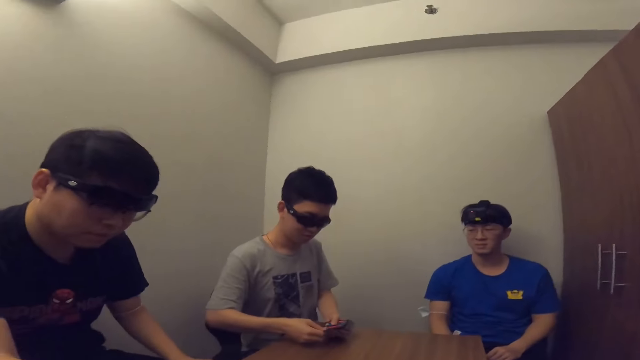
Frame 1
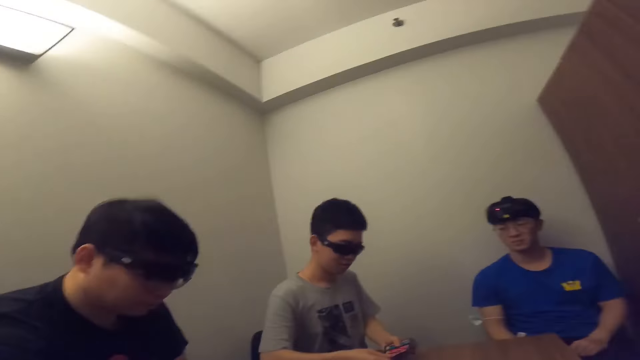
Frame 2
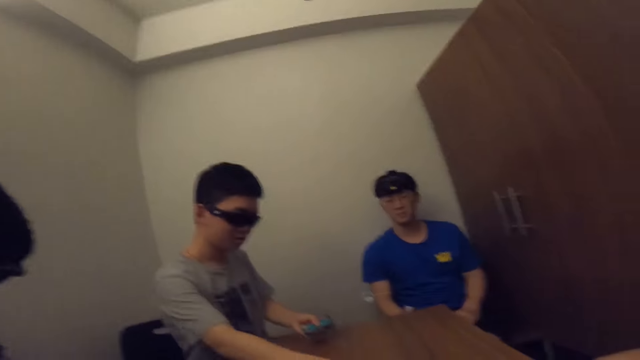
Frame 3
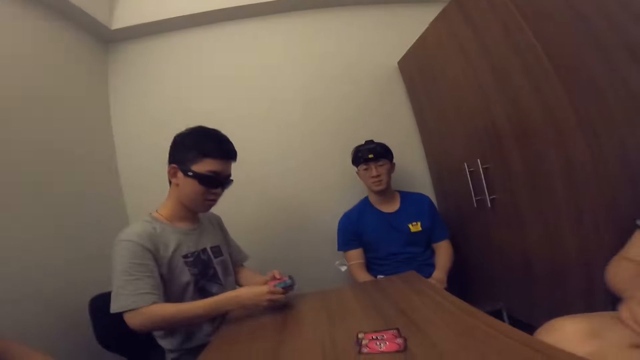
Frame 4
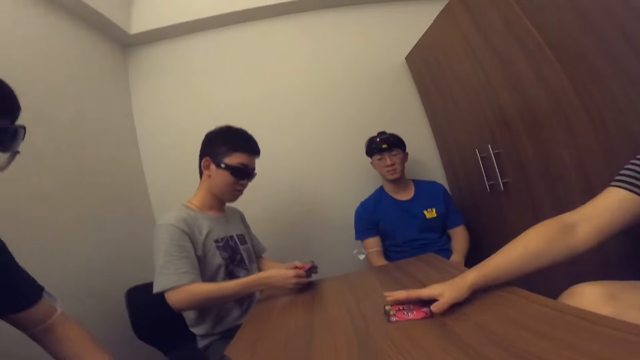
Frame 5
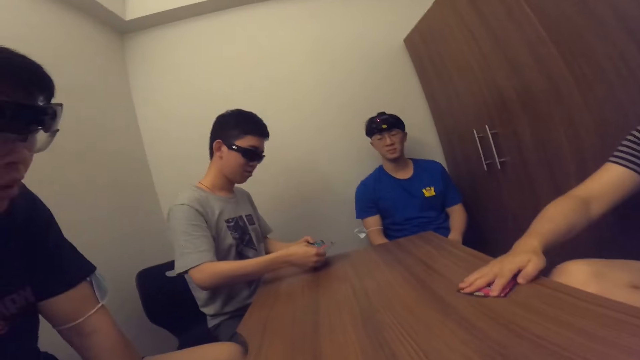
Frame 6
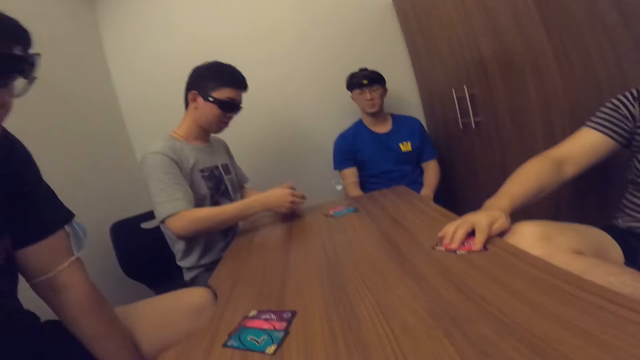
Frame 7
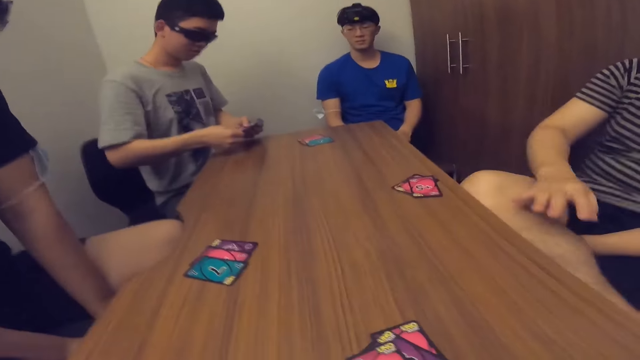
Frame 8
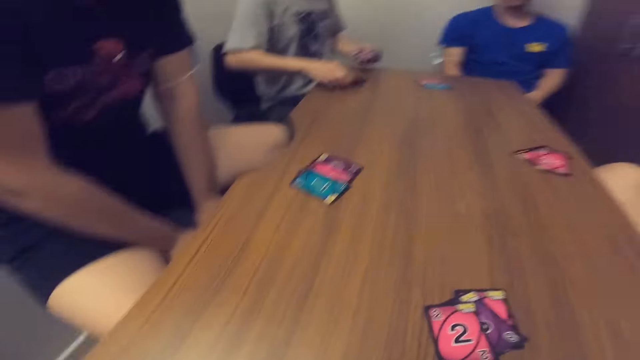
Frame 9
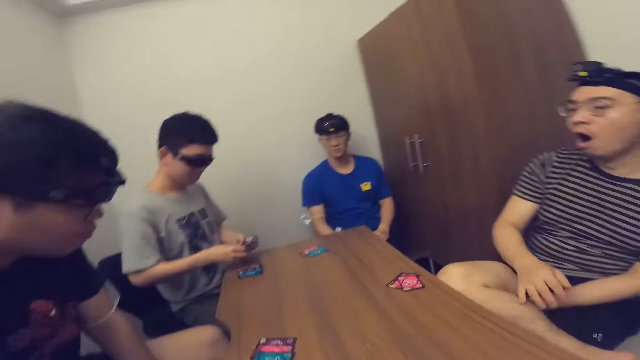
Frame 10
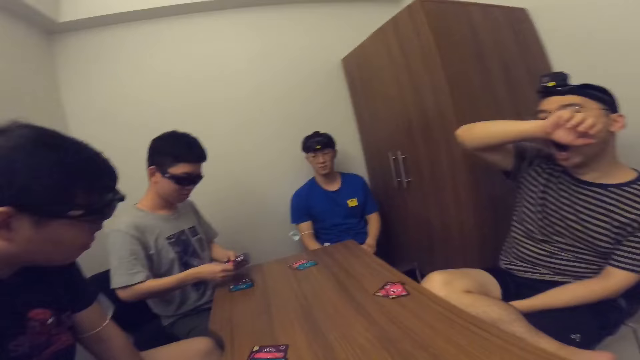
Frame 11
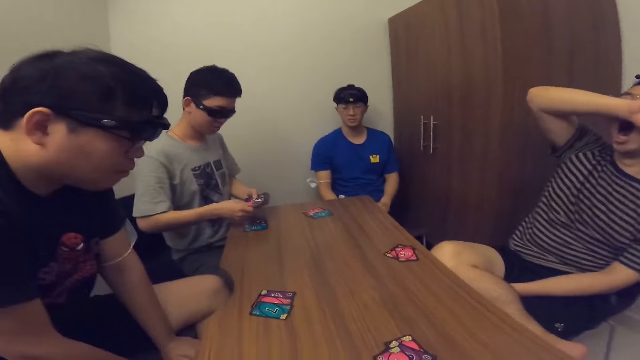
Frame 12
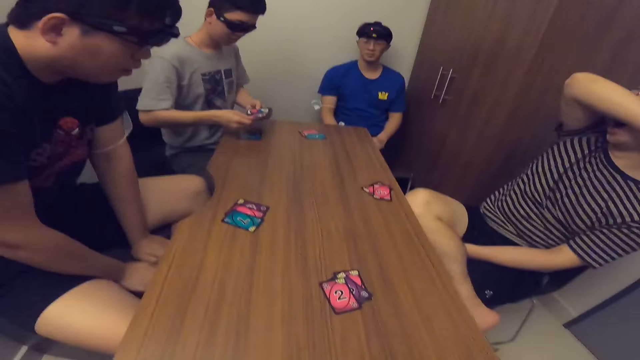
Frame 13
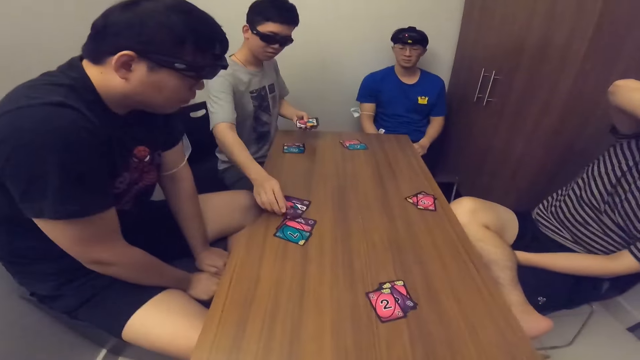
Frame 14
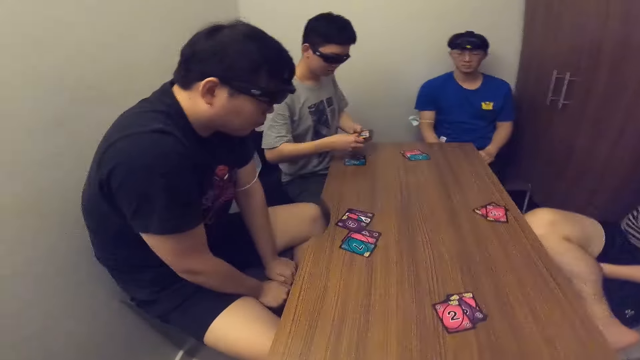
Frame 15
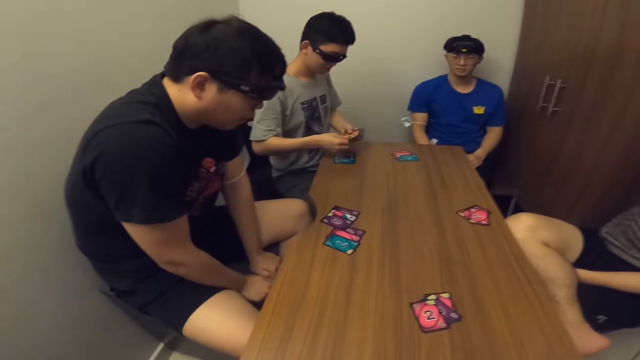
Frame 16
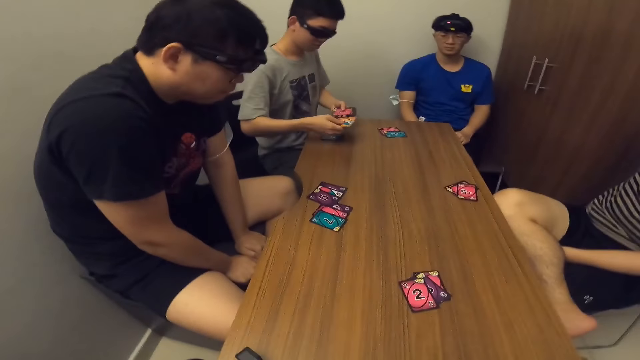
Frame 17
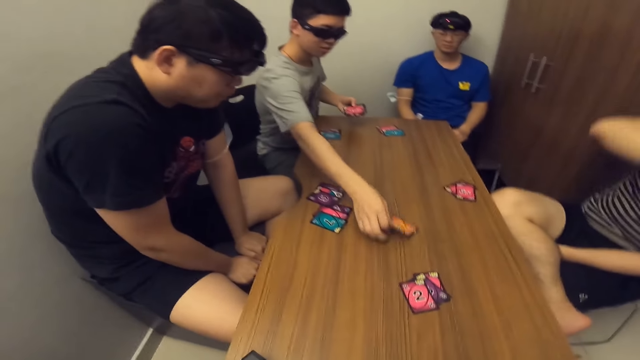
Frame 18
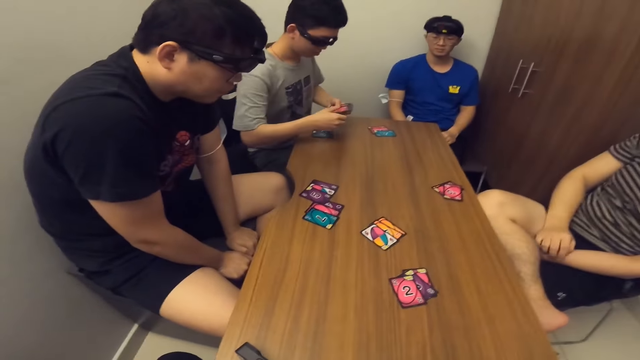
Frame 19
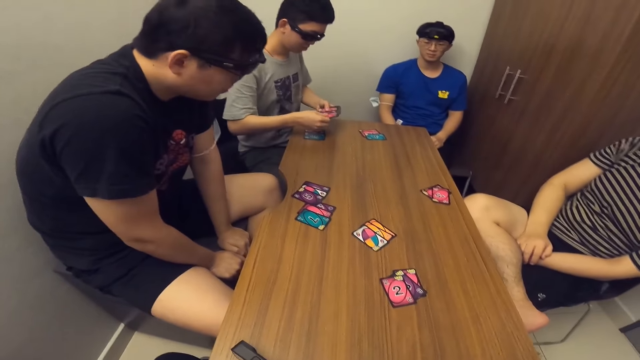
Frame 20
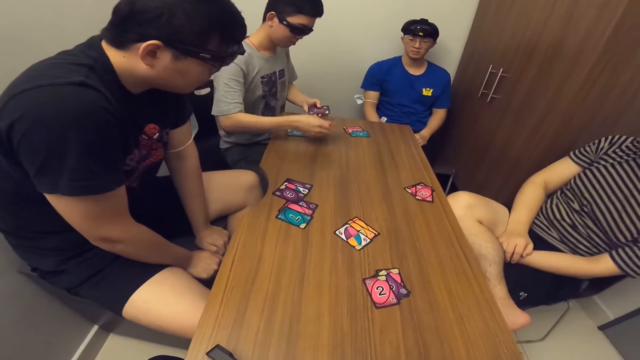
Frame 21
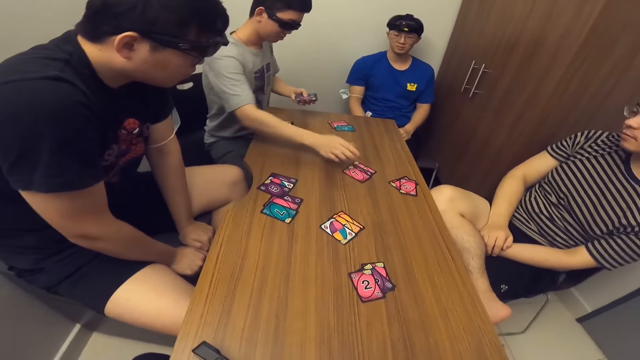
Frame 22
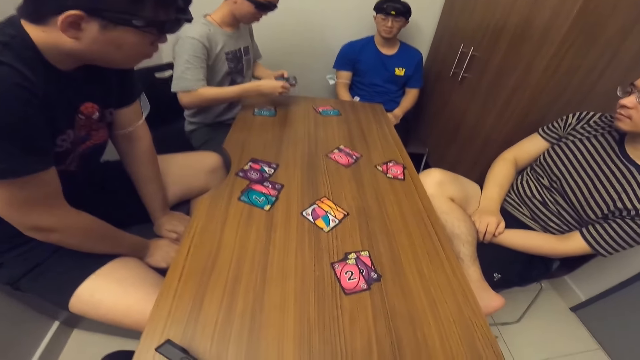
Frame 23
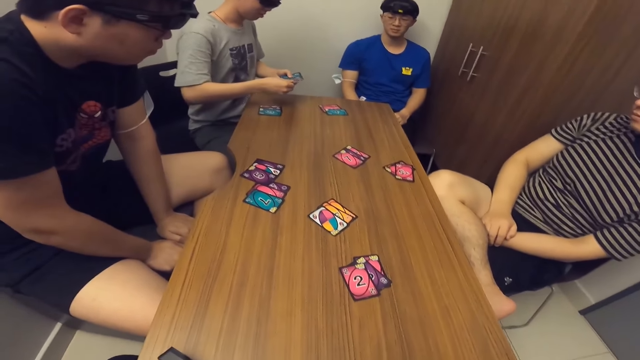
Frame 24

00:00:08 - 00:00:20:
A man passes cards to the camera wearer. The man touches some cards with his right hand. The camera wearer looks around.

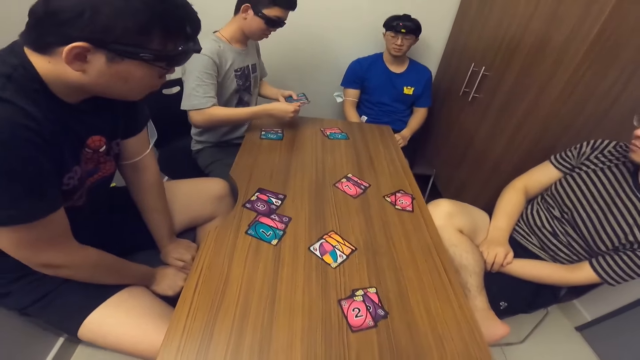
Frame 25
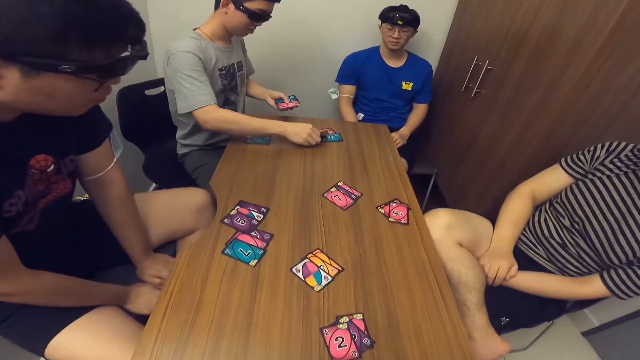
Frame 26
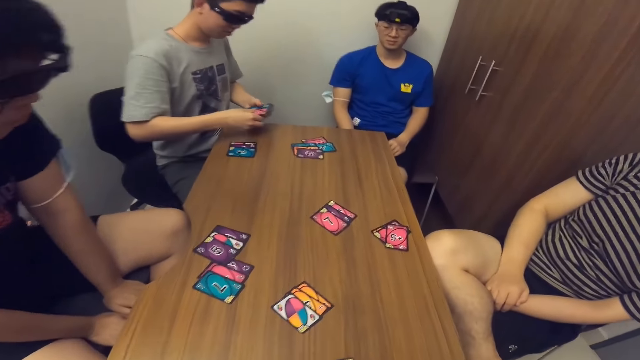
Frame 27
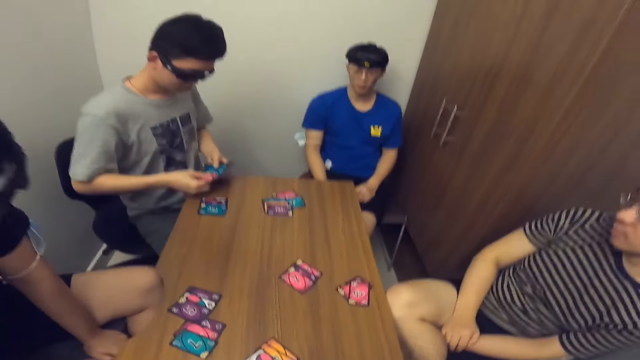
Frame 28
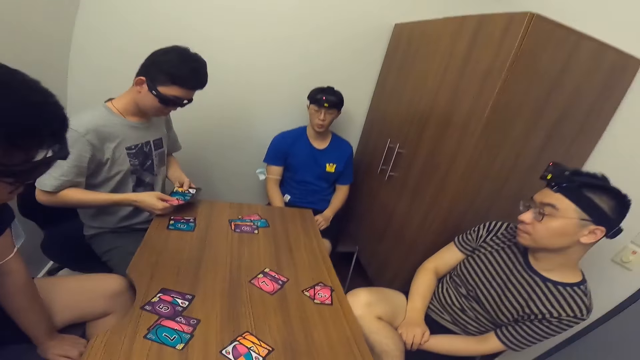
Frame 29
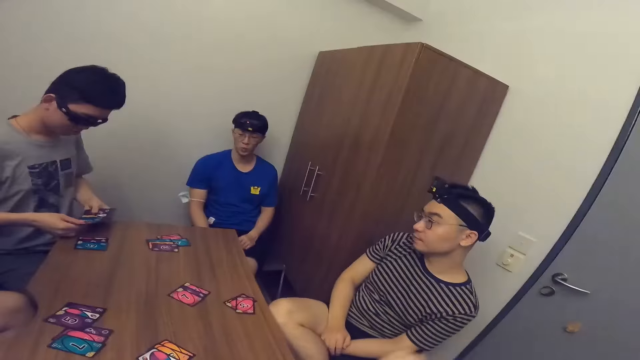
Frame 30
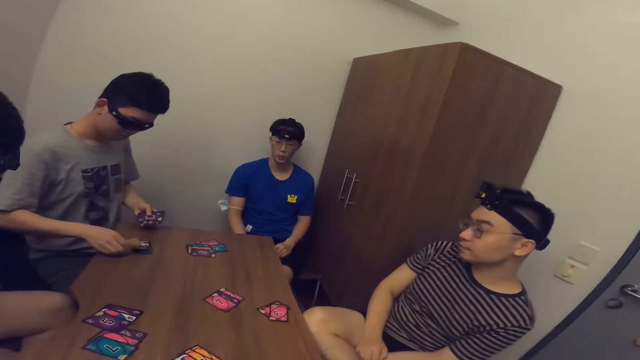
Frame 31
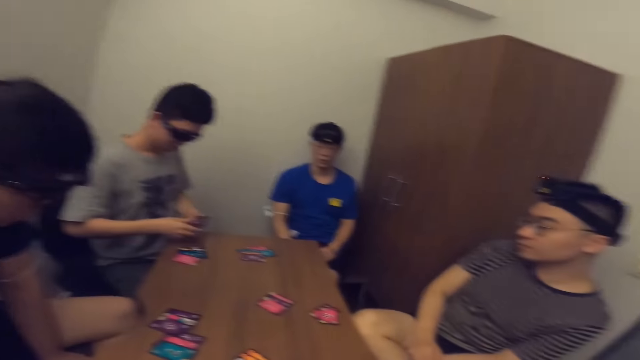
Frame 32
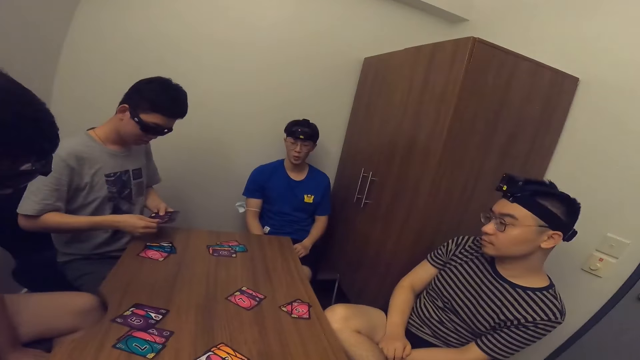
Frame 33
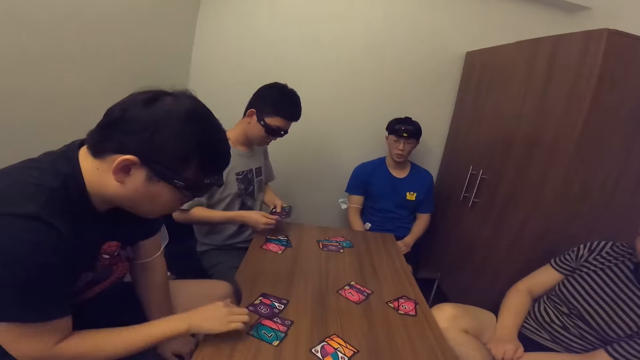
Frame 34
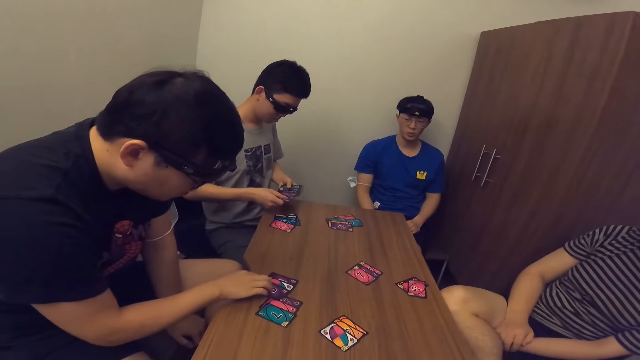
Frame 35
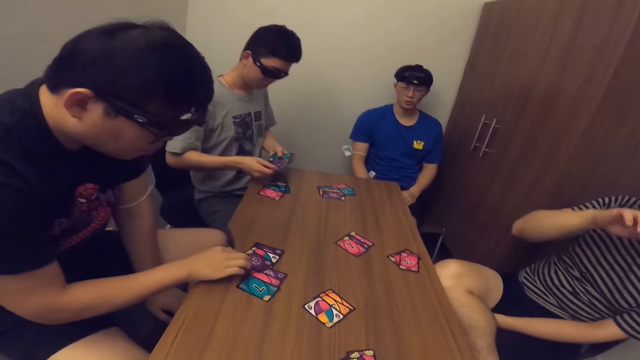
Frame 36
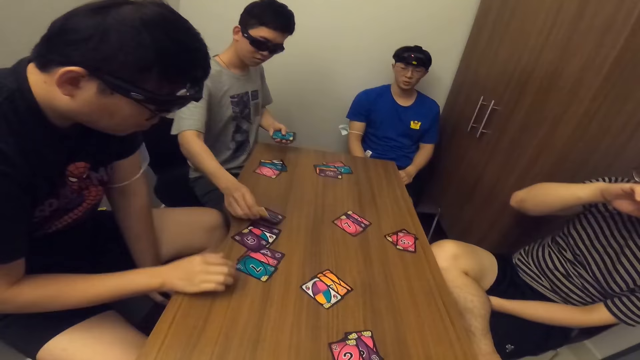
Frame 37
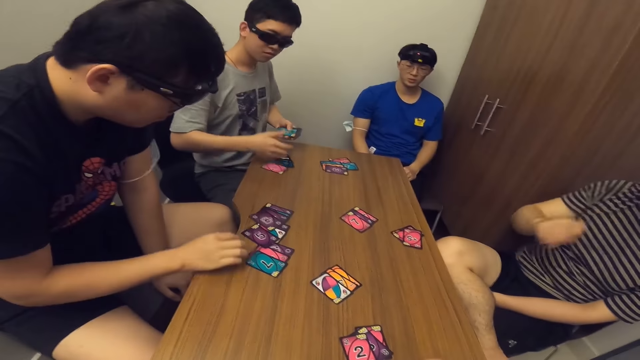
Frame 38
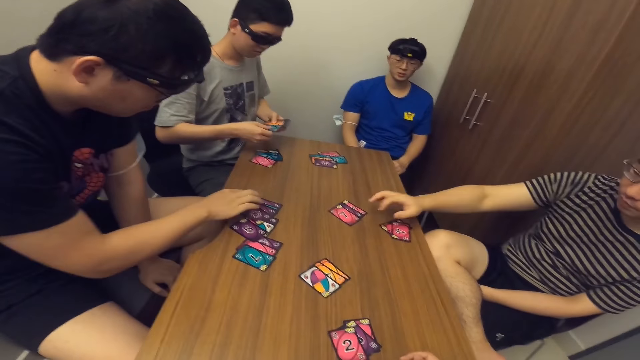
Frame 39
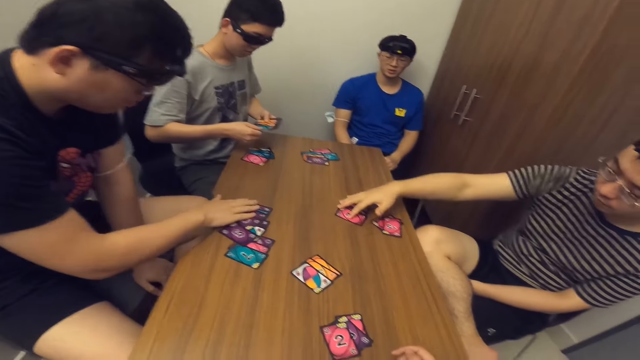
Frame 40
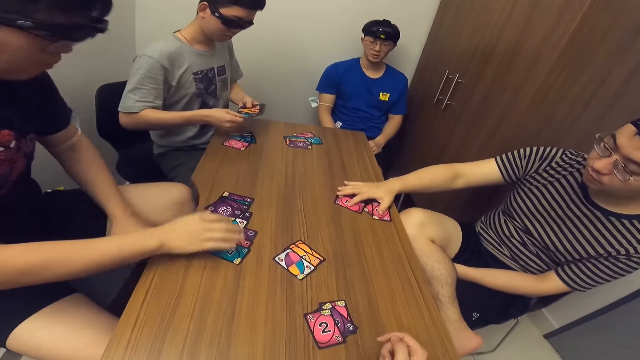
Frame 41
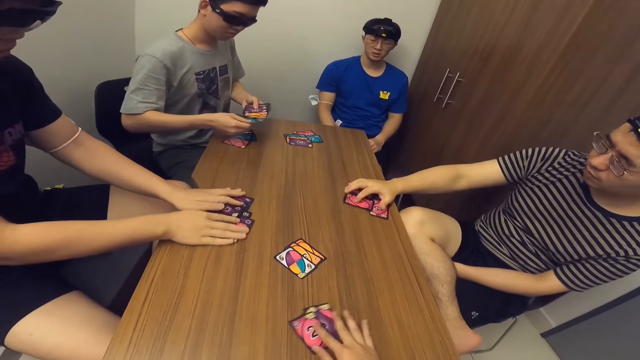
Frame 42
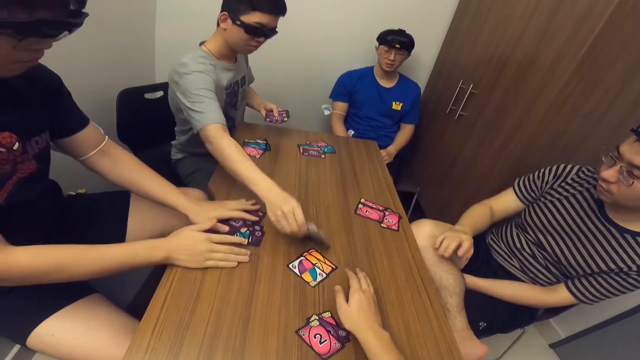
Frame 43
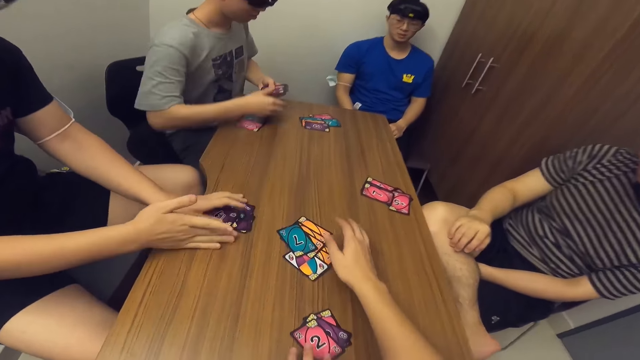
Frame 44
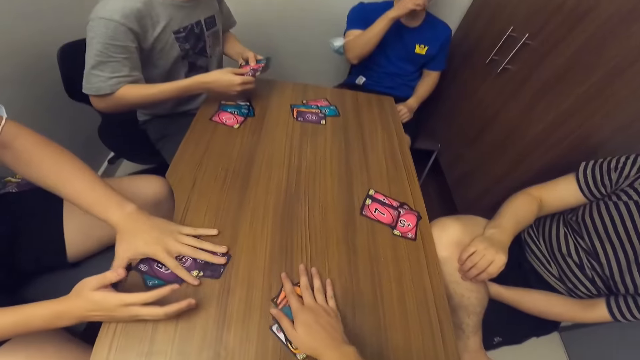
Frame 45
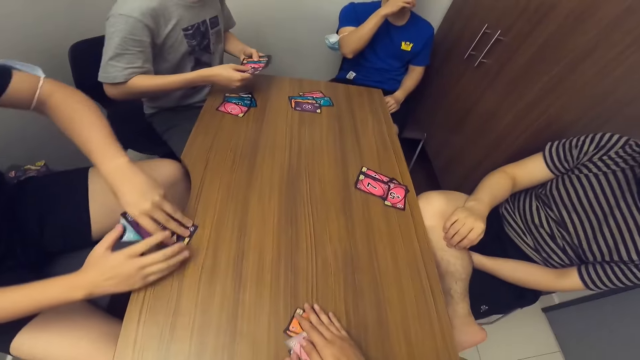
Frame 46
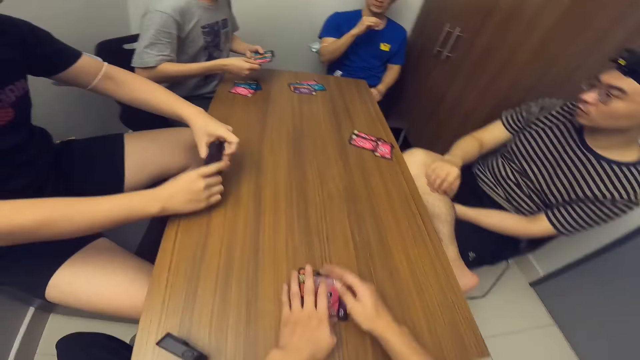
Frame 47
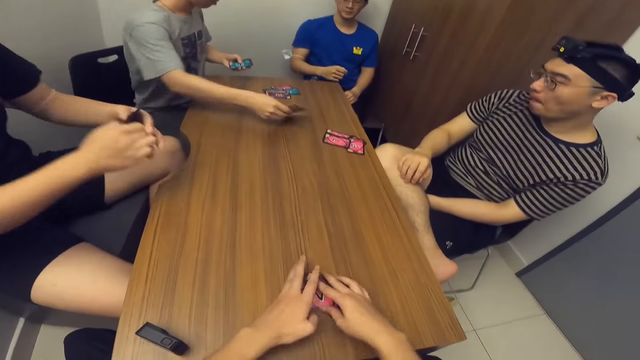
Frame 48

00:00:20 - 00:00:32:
A man touches the cards with his right hand. Another man touches the cards with his right hand. The first man picks up his cards with both hands. The camera wearer touches the cards on the table. They pick up their cards with both hands.
